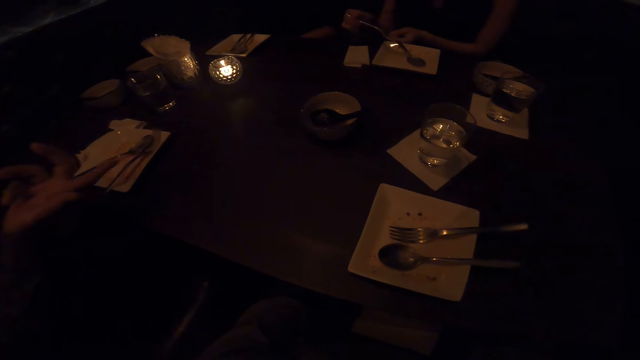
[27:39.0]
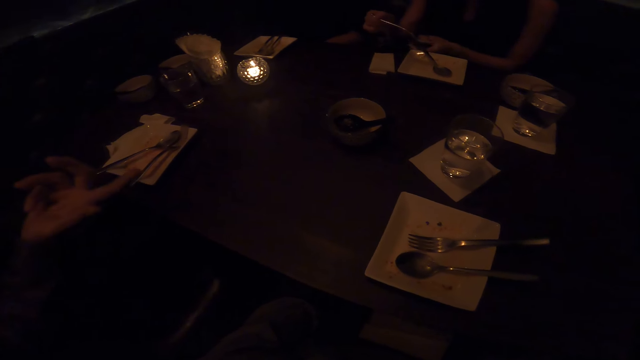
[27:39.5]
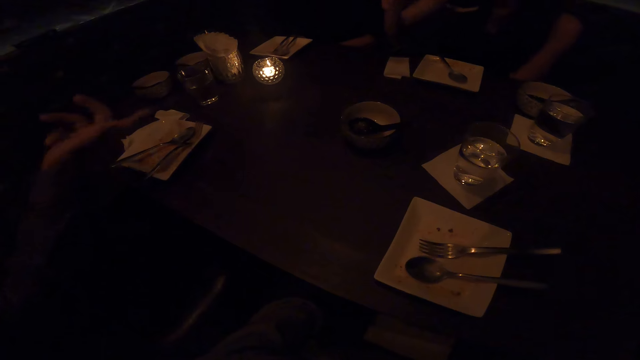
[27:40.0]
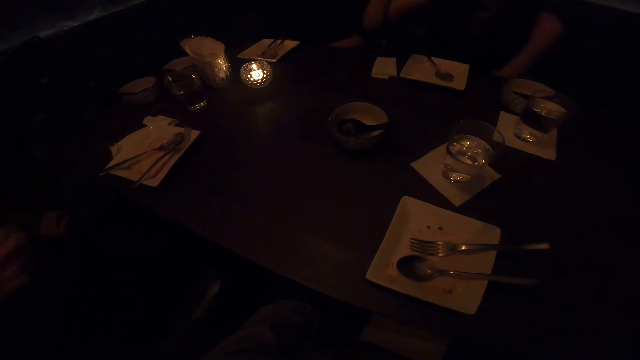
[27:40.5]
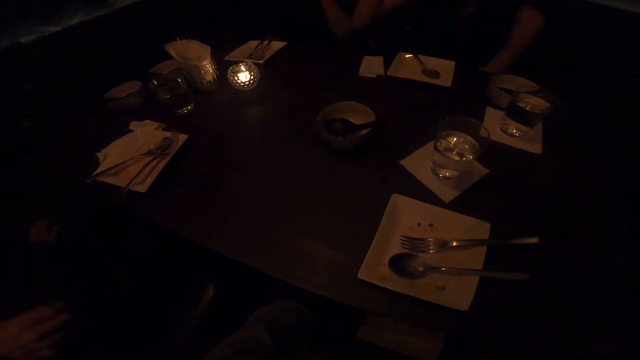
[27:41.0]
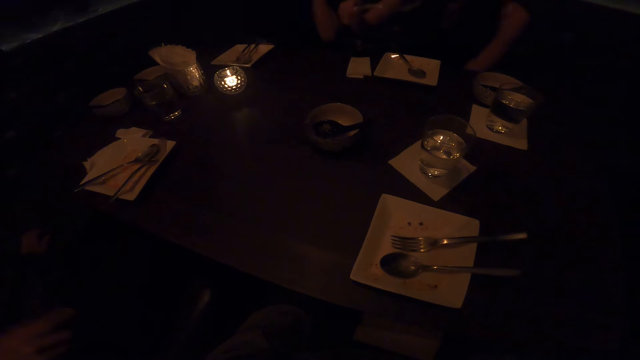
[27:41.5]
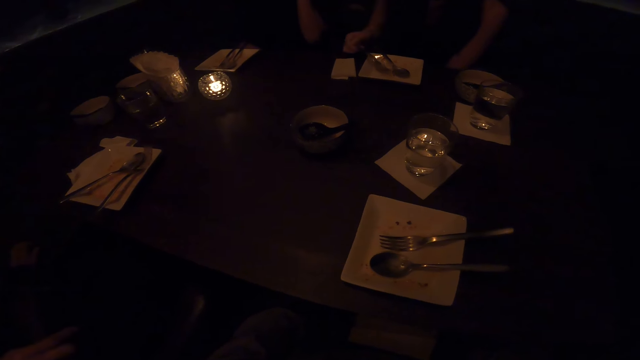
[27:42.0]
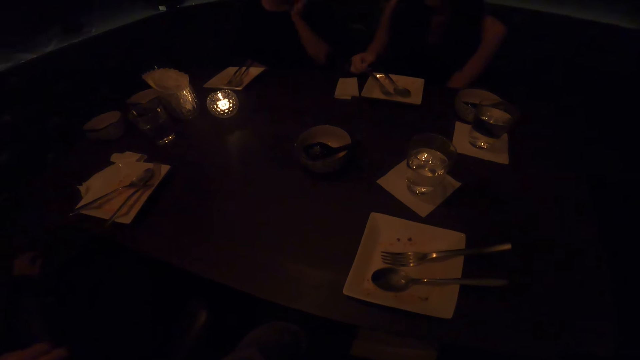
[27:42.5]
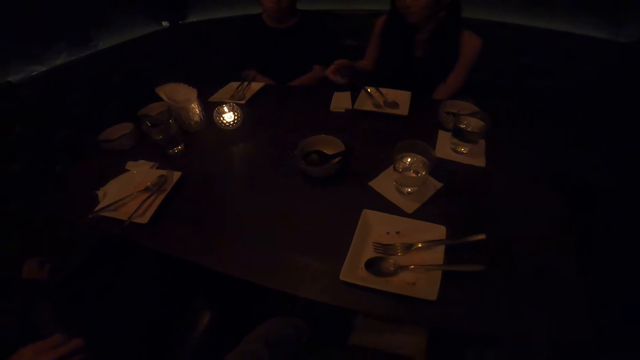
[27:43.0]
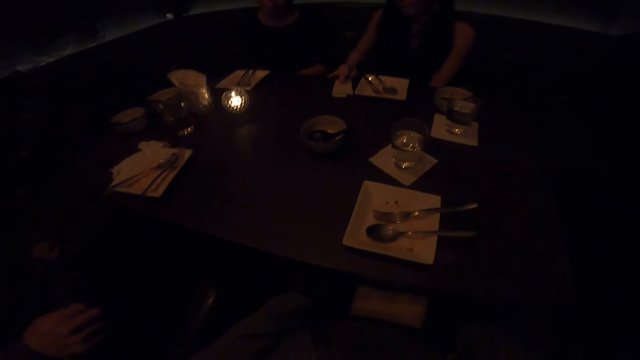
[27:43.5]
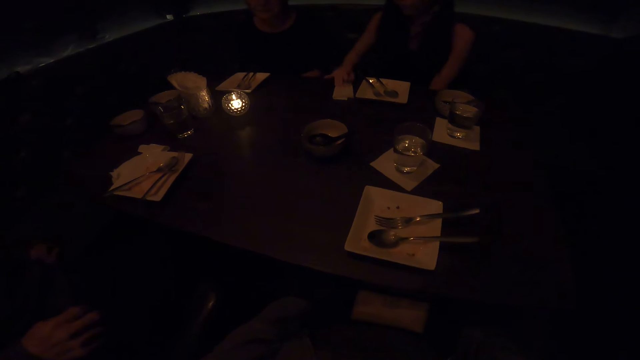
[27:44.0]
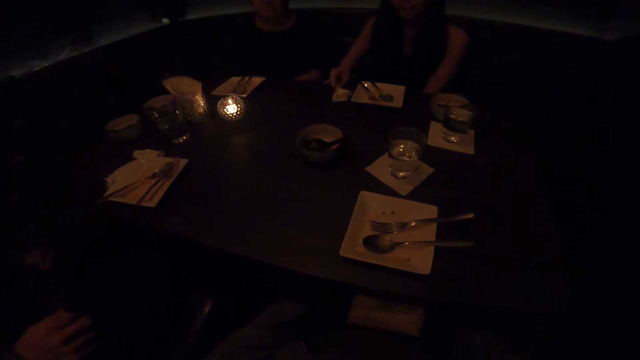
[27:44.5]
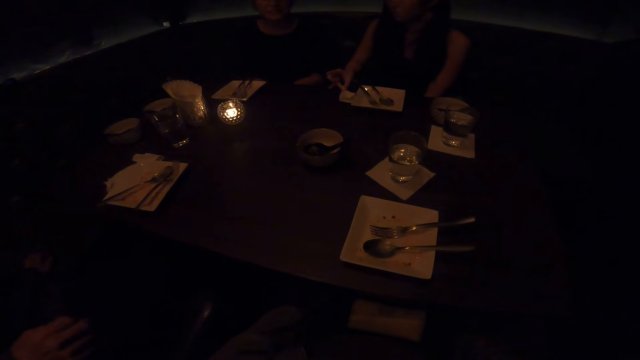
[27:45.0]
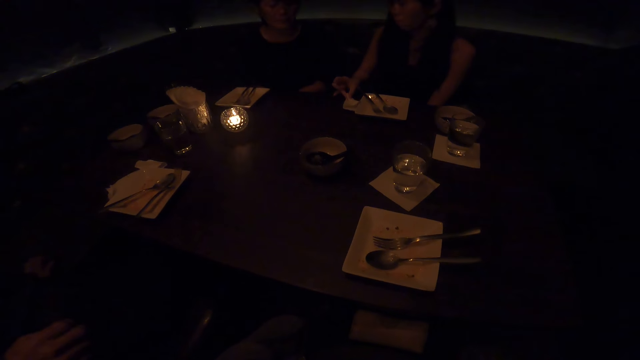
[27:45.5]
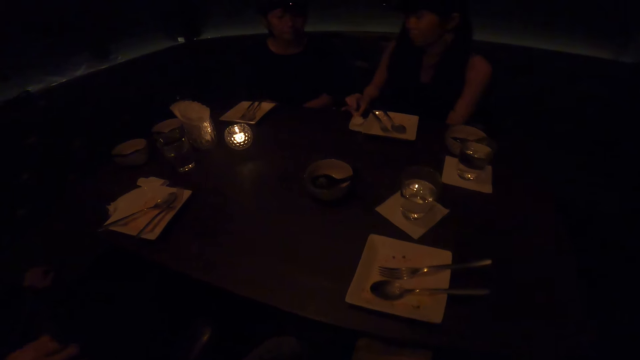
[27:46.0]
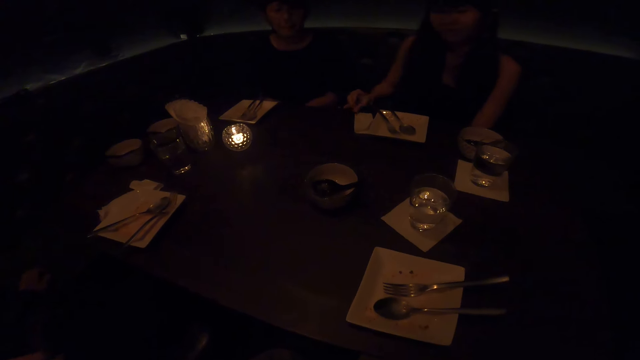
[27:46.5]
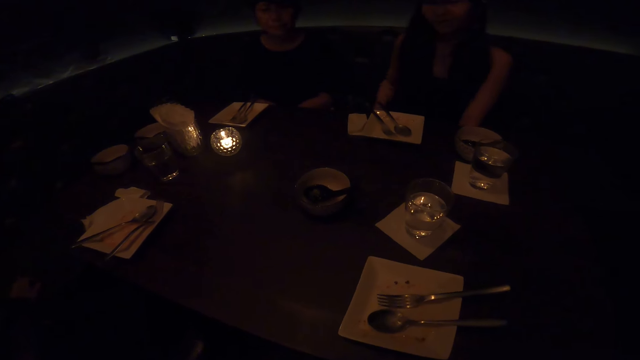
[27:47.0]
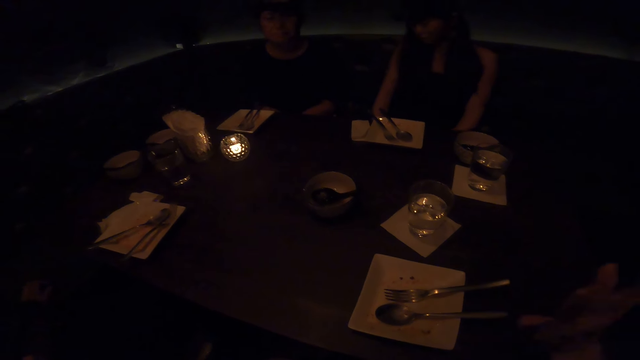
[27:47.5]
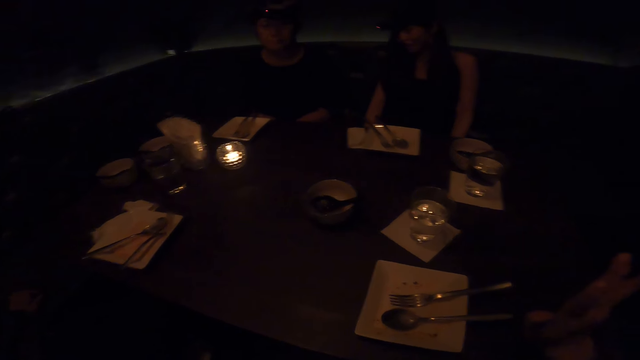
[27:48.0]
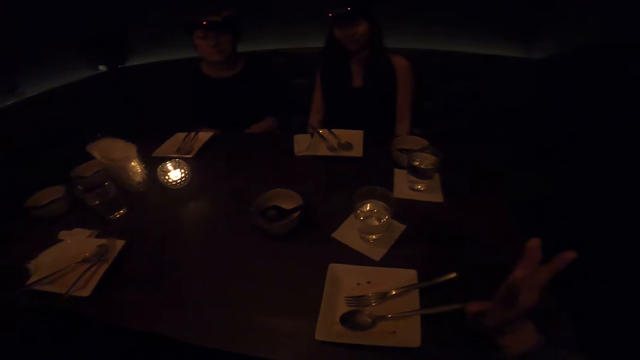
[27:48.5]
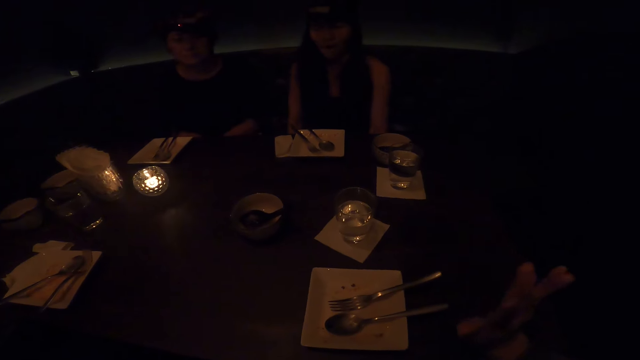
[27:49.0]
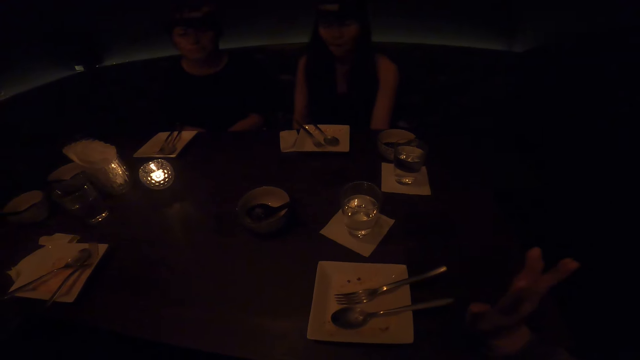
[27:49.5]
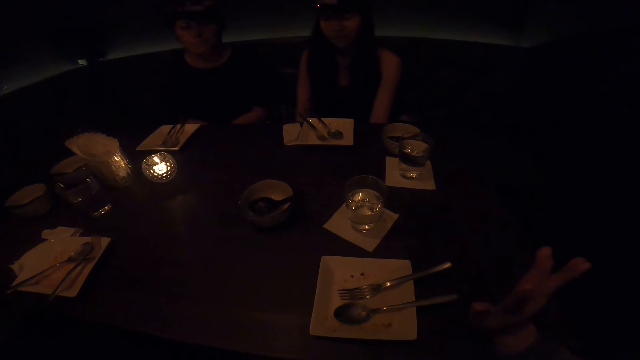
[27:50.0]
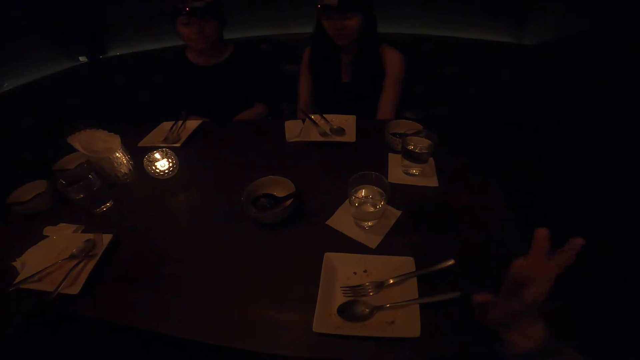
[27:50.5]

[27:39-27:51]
A woman picks up the fork, eats food with the fork, places the fork in the plate, and wipes her fingers with the serviette. The camera wearer interacts with the woman.

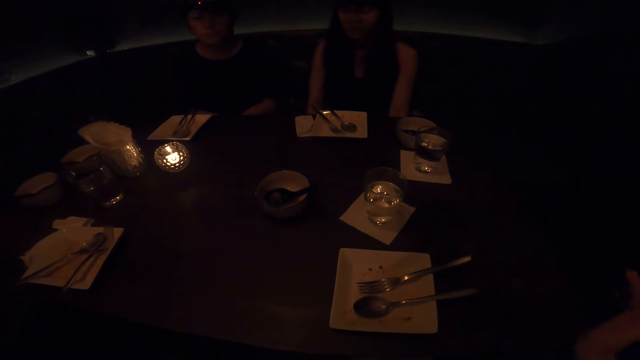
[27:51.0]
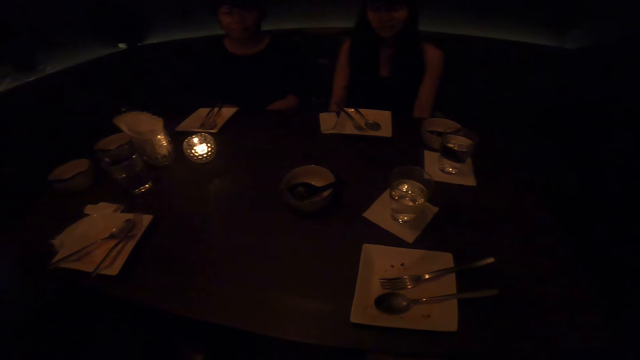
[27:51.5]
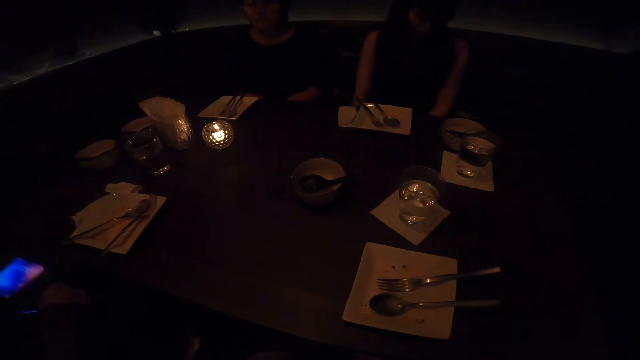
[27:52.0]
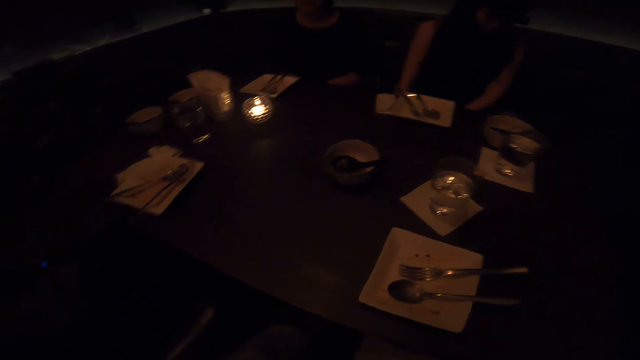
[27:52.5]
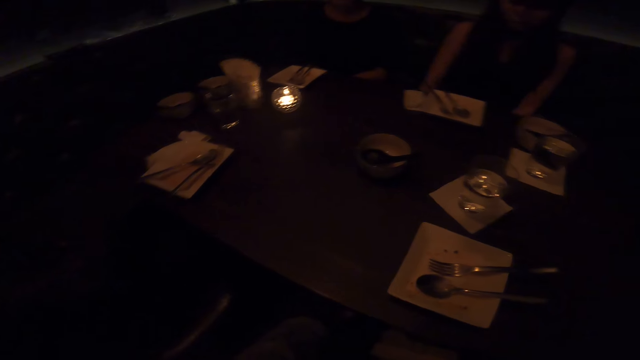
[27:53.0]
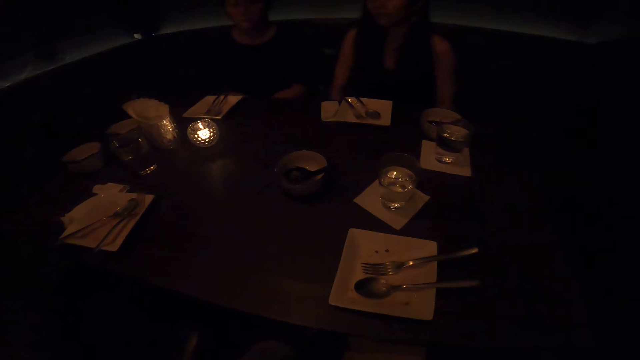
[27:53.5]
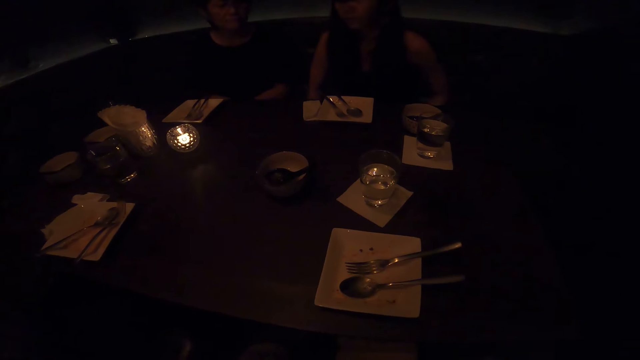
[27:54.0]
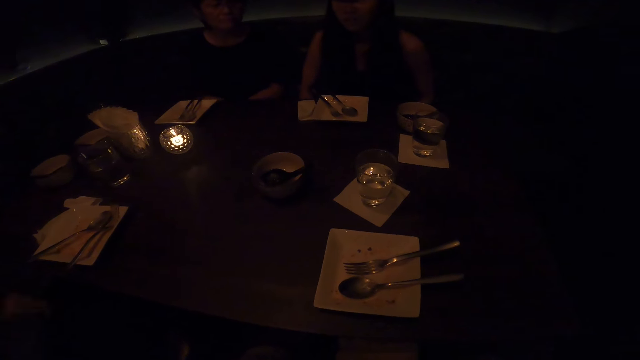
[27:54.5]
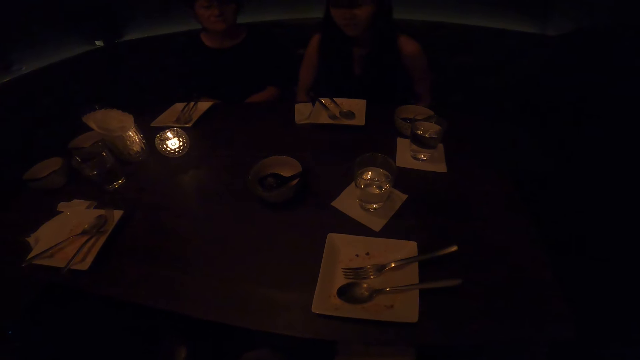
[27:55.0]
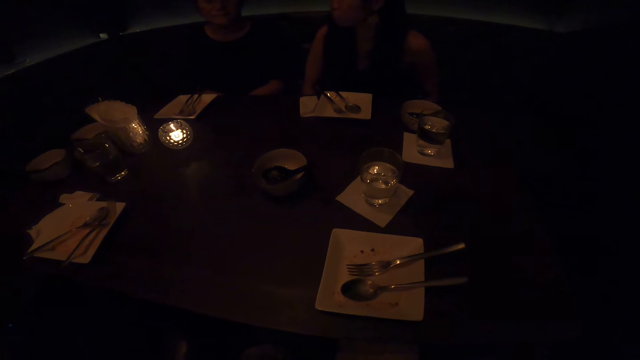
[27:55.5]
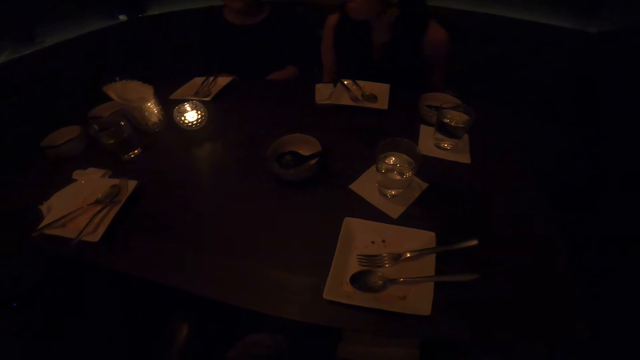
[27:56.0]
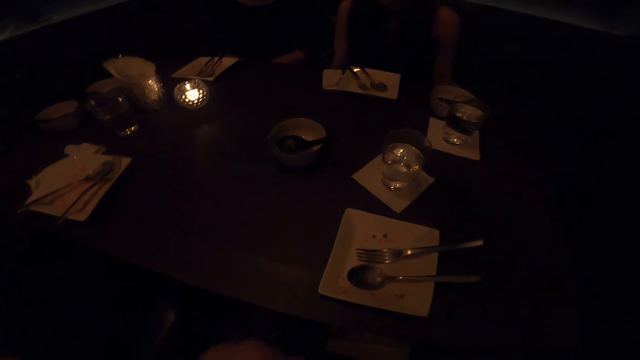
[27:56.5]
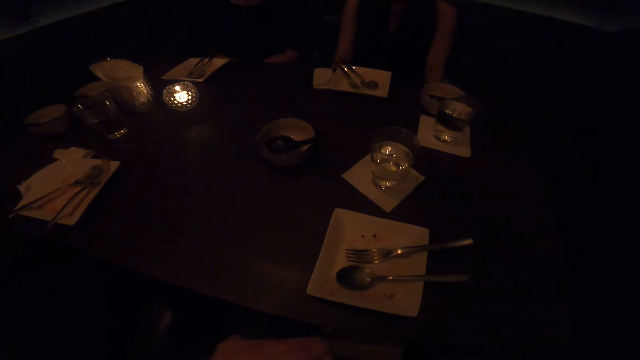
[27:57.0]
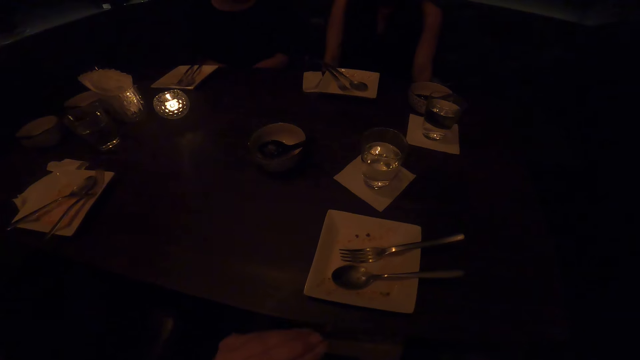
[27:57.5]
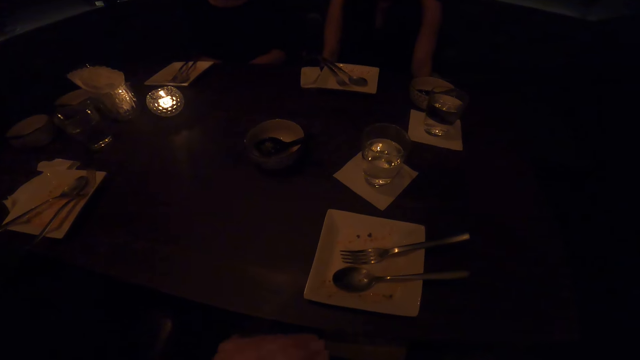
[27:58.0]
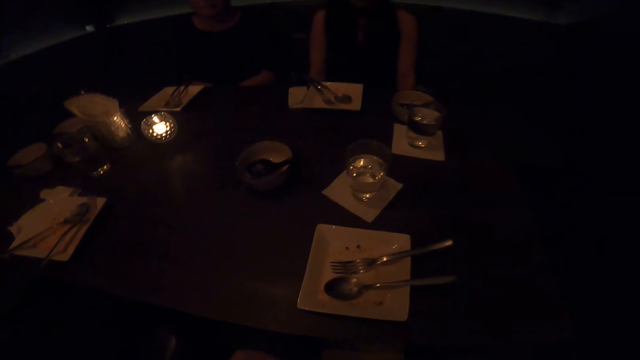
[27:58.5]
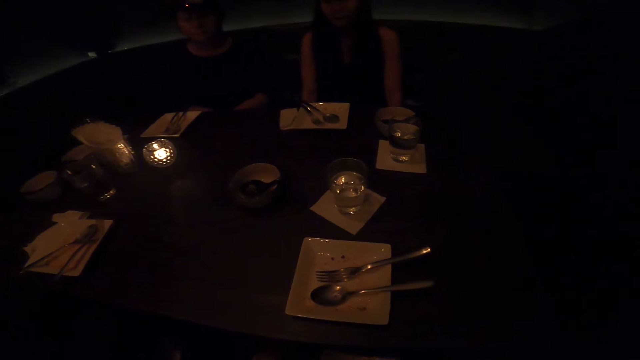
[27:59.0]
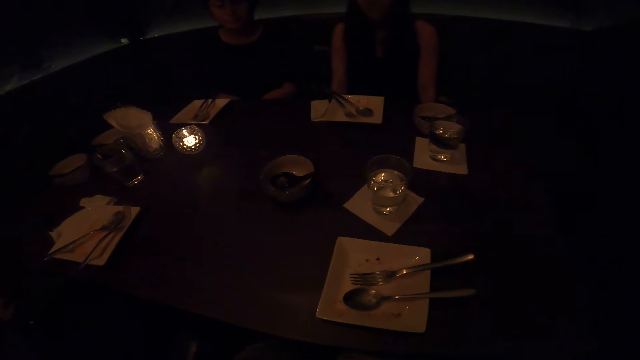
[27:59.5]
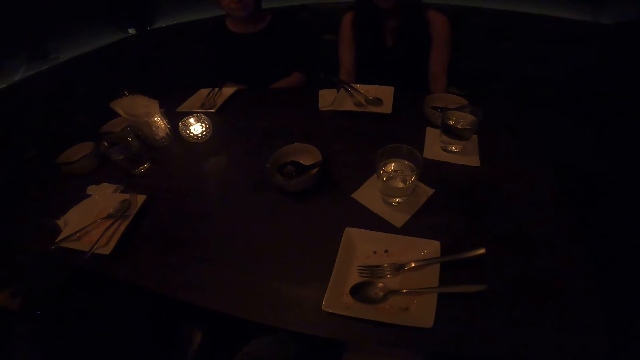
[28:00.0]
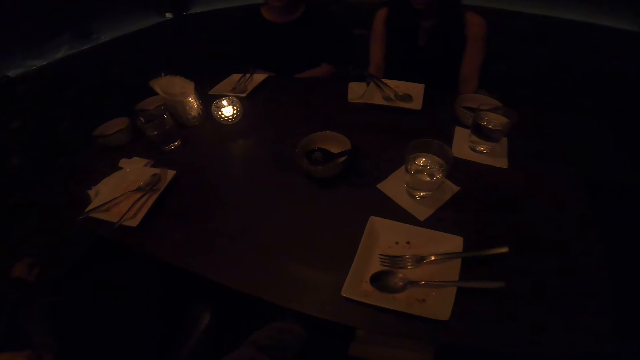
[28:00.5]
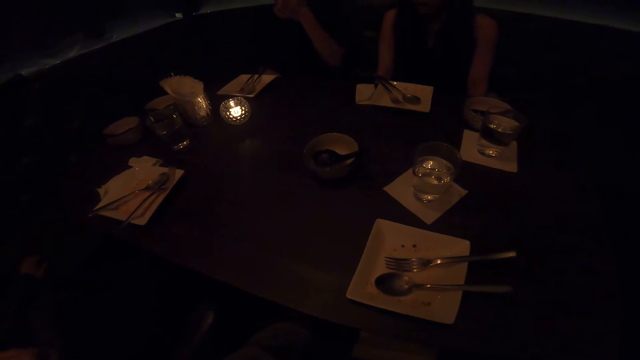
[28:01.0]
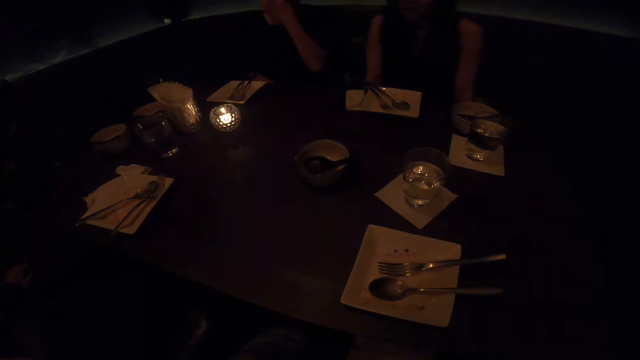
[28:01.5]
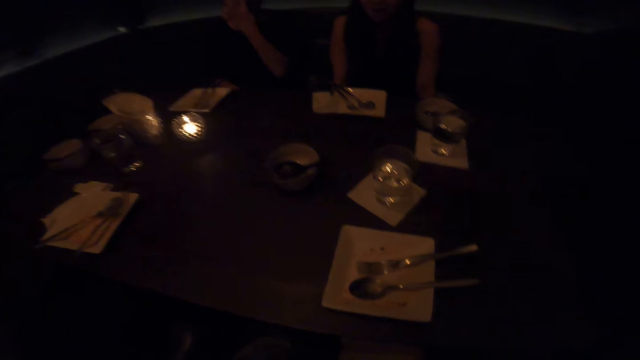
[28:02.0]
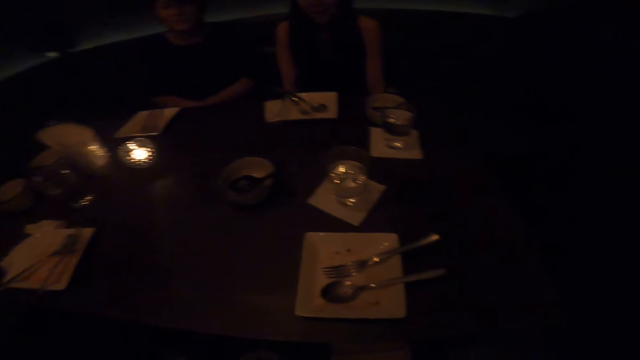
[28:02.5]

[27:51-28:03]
A woman pulls the chair. The camera wearer interacts with the woman. Another woman scratches her face with her hand. The camera wearer interacts with a lady.
